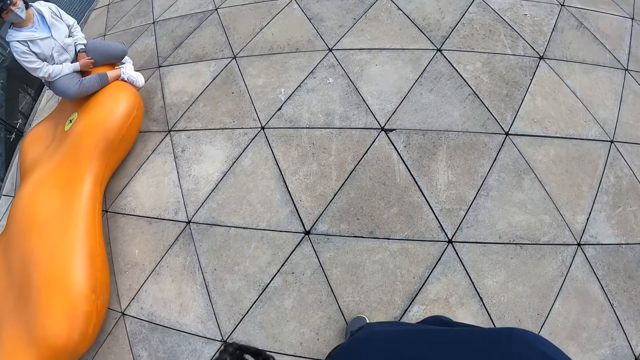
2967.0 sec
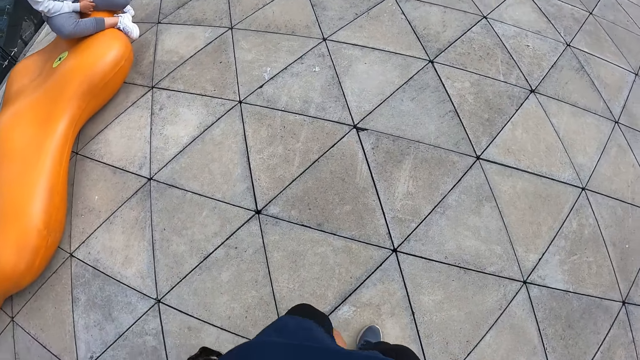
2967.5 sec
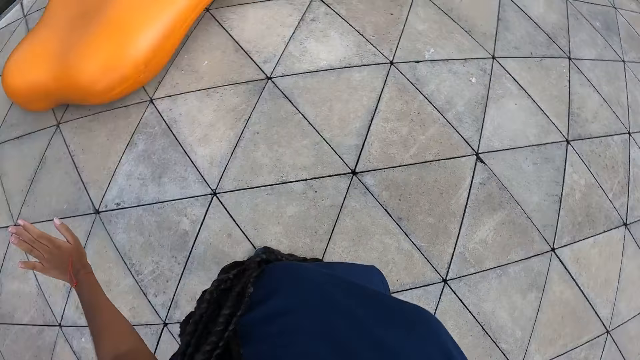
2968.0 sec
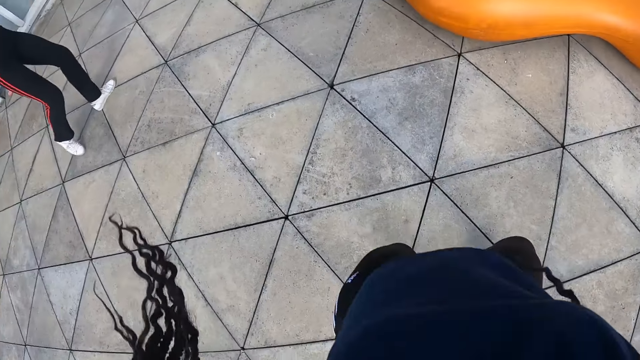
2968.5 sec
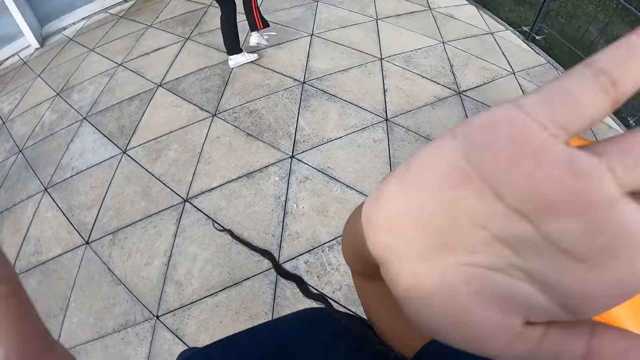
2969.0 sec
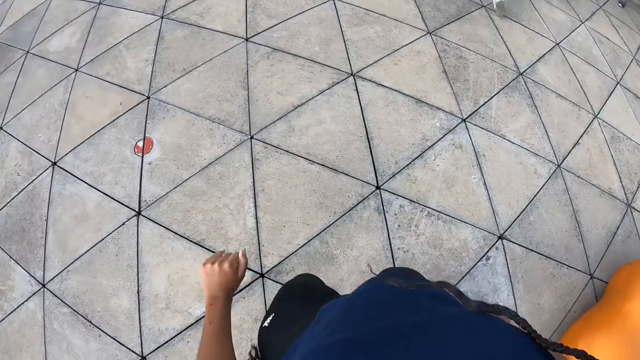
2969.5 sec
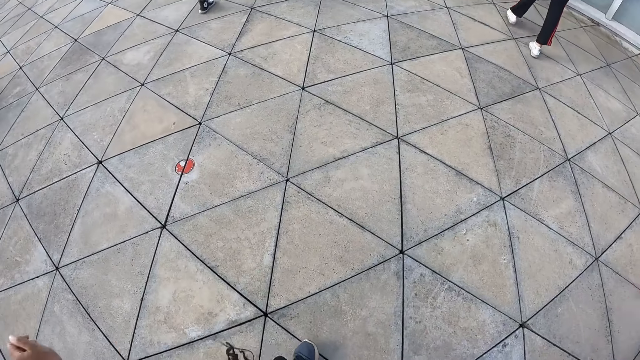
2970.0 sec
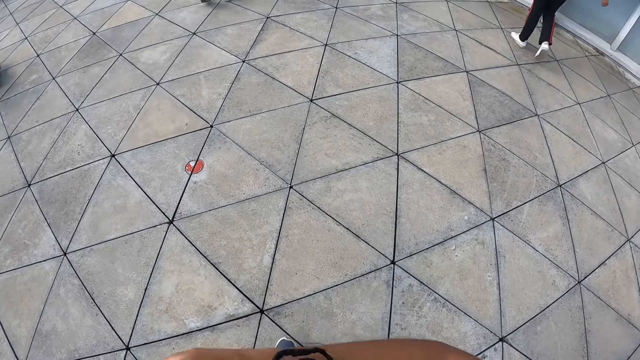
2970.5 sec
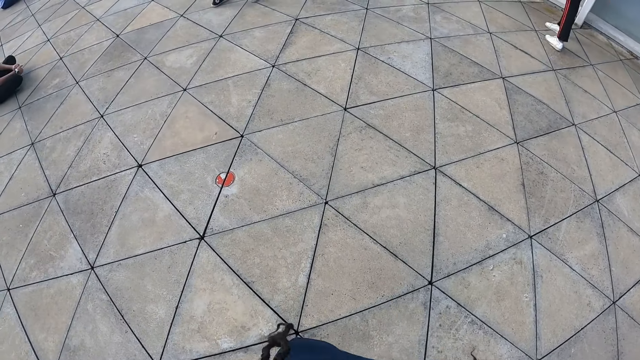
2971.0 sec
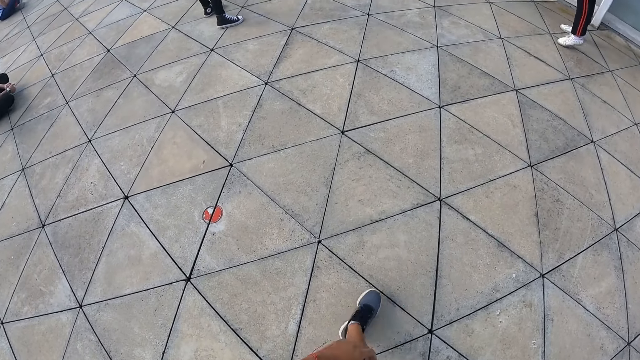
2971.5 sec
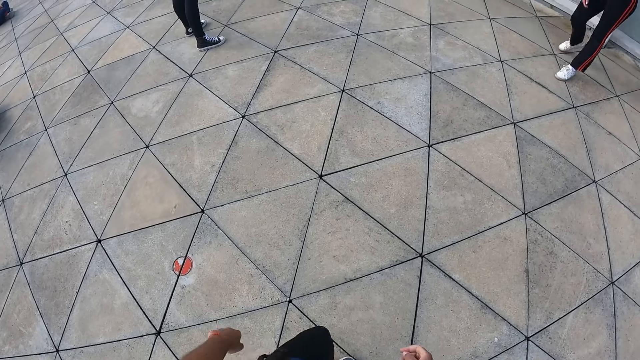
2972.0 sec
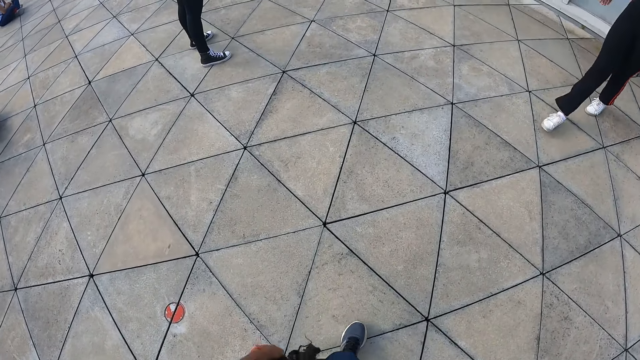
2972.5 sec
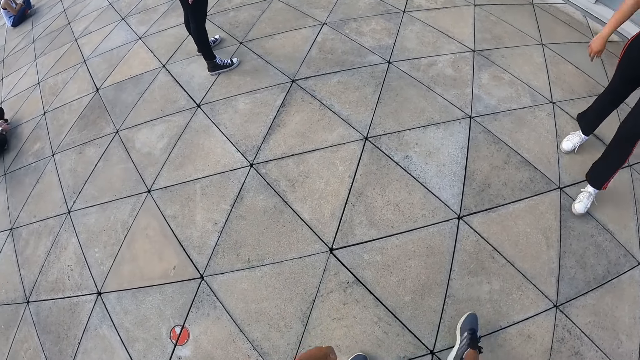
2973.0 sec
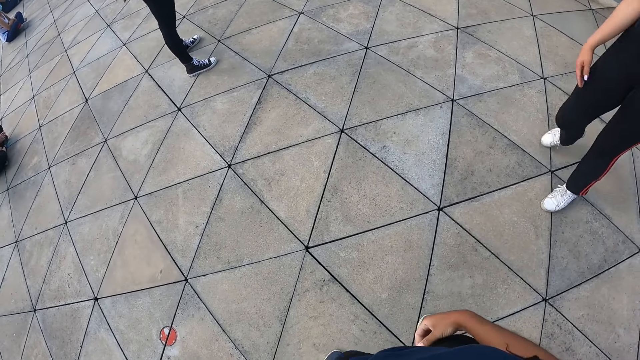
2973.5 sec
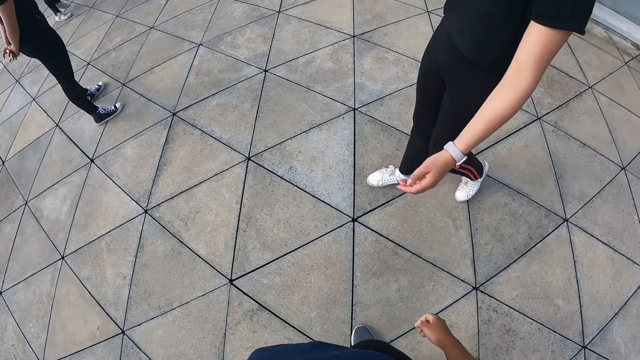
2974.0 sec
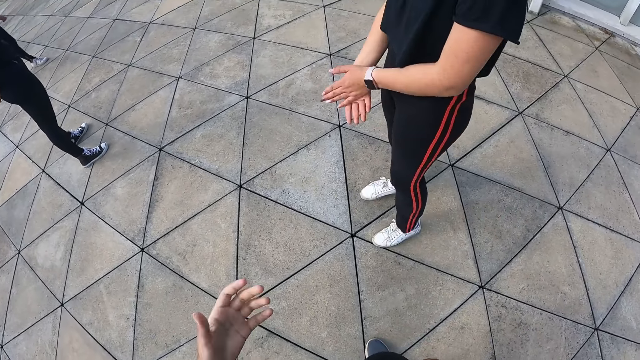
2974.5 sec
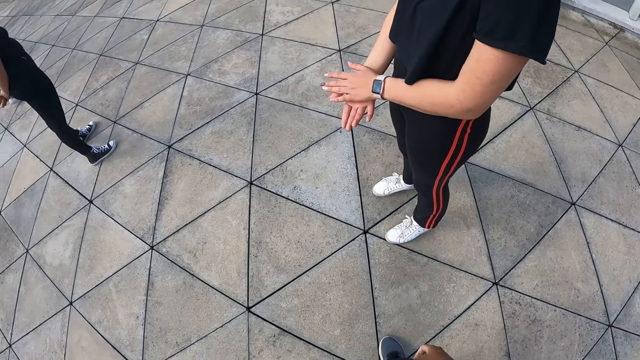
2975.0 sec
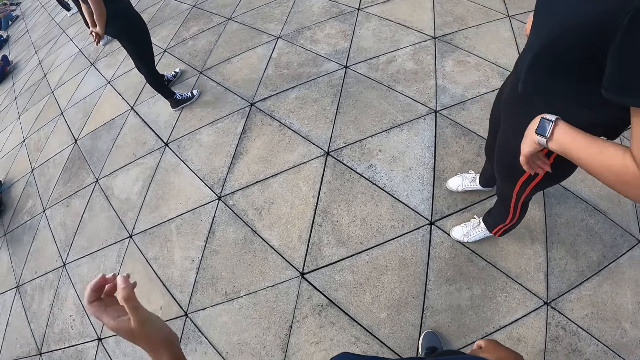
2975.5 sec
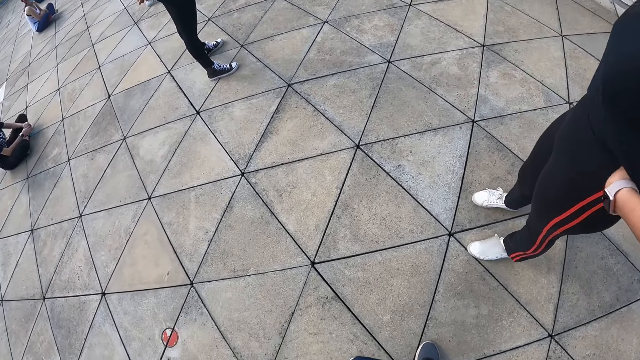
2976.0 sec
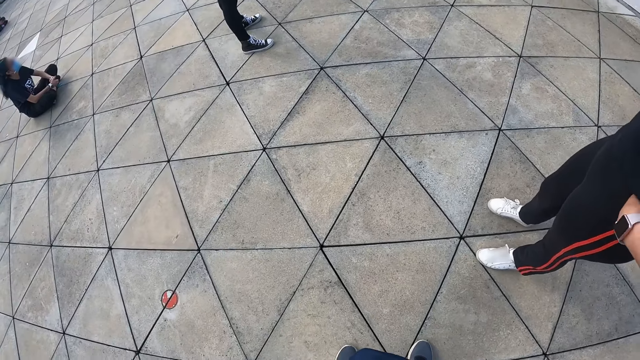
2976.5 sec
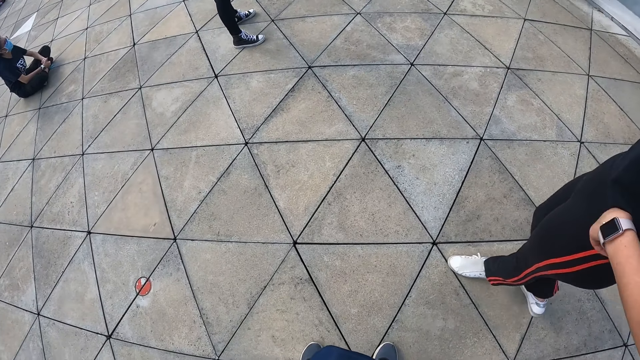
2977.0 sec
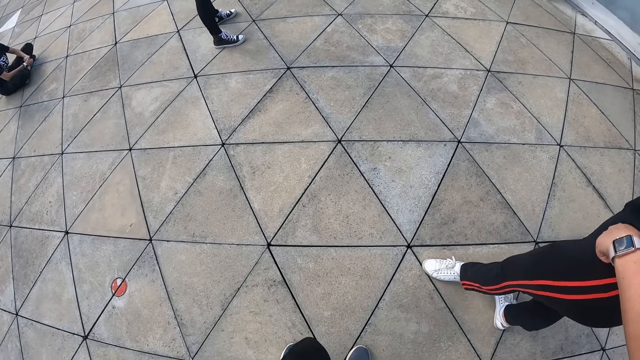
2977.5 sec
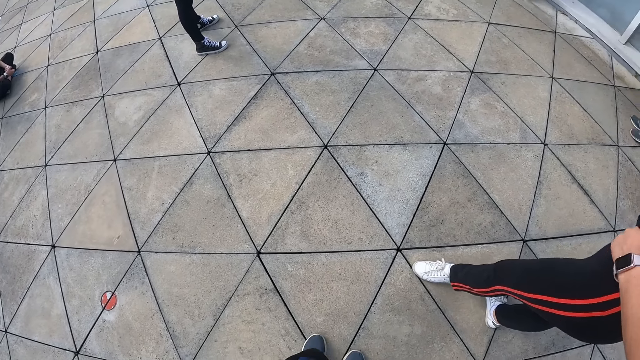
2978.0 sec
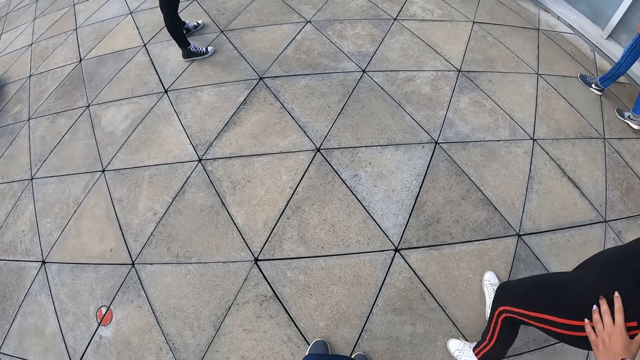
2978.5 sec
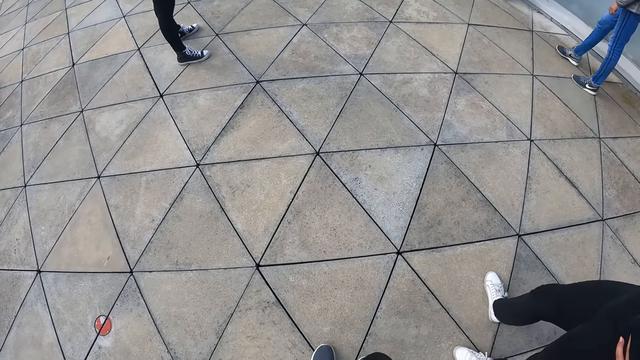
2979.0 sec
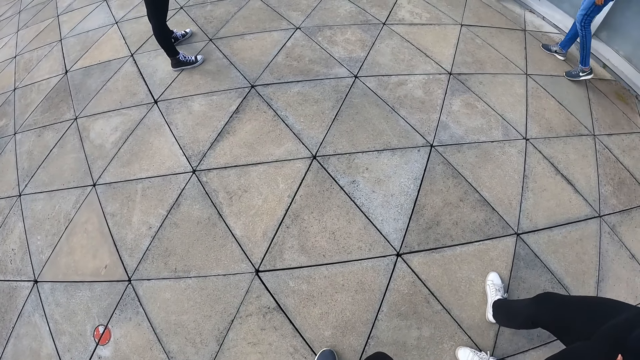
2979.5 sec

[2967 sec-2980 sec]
The camera wearer walks around on the floor. They adjust hair. They look around on the floor.

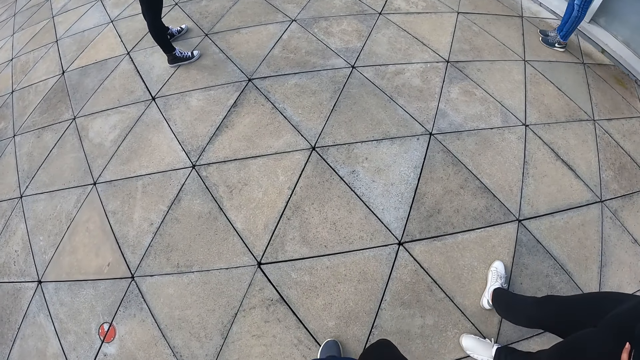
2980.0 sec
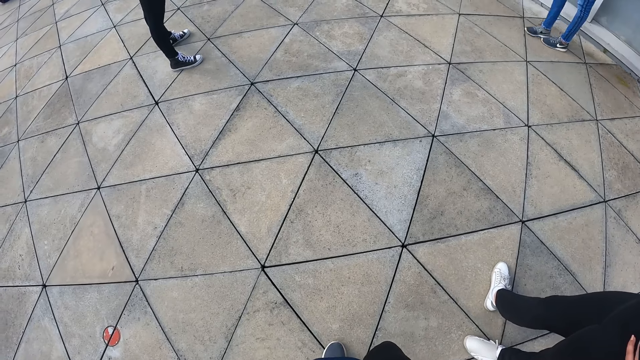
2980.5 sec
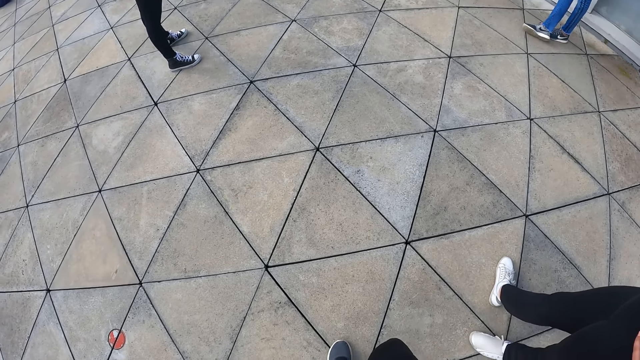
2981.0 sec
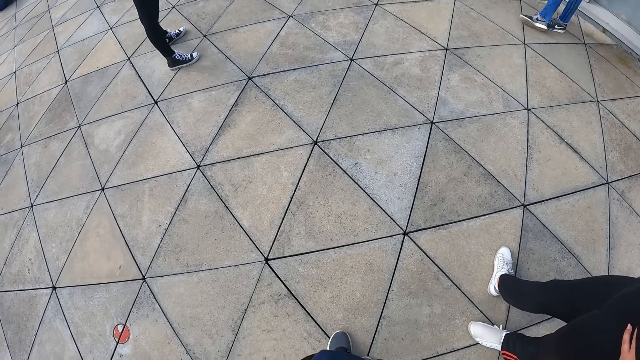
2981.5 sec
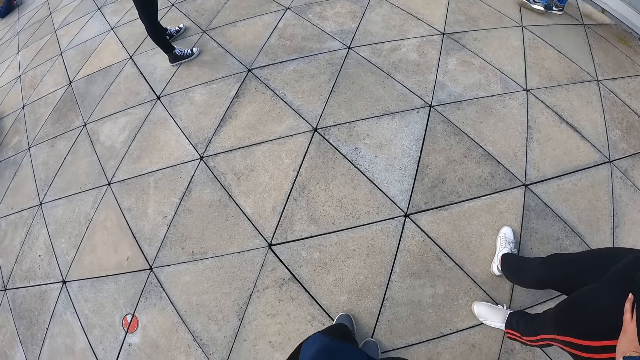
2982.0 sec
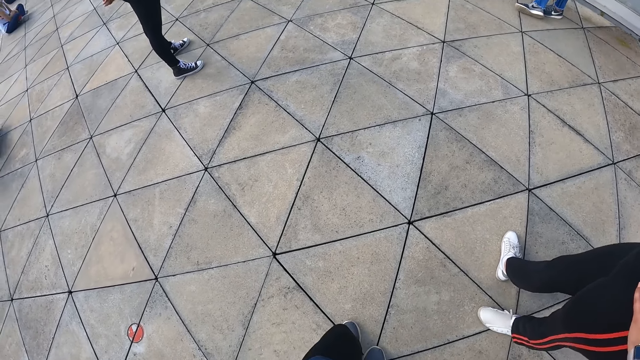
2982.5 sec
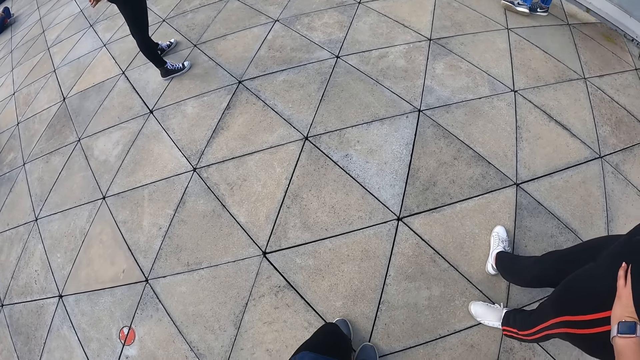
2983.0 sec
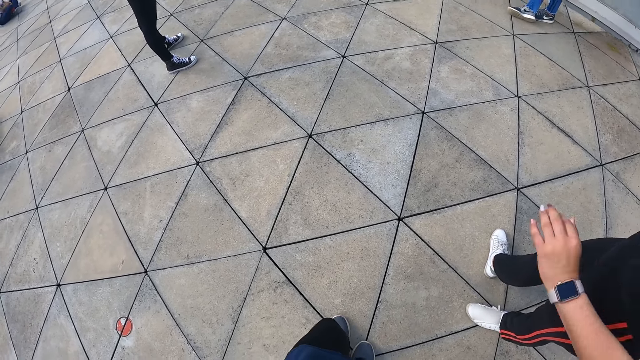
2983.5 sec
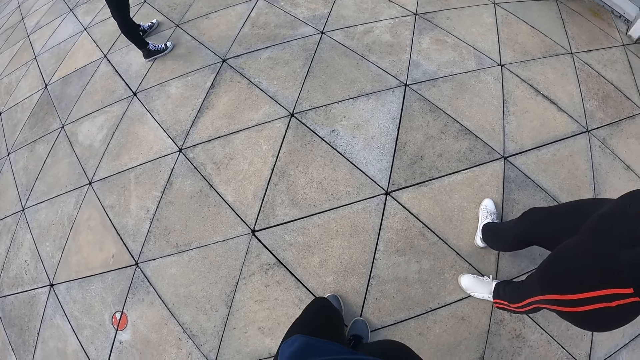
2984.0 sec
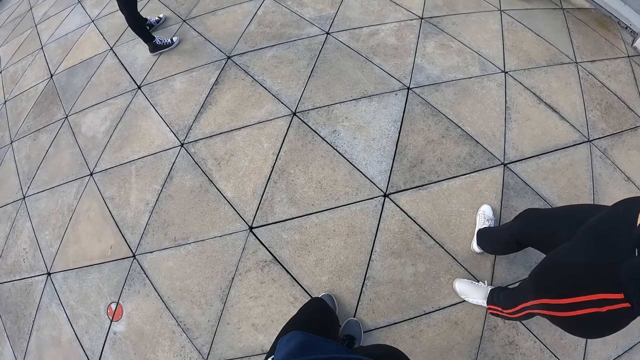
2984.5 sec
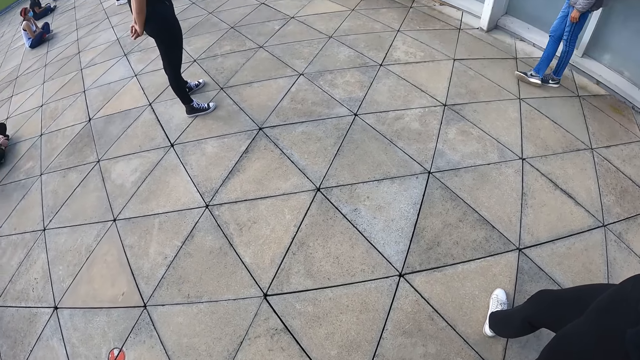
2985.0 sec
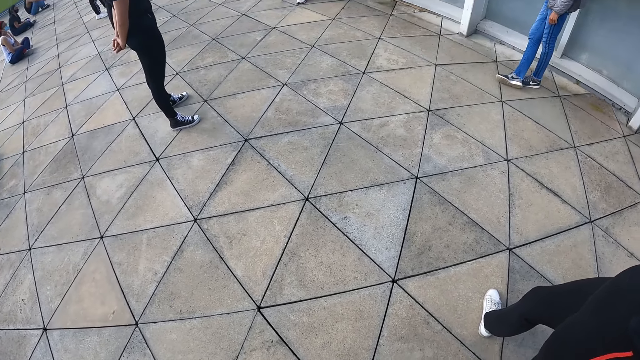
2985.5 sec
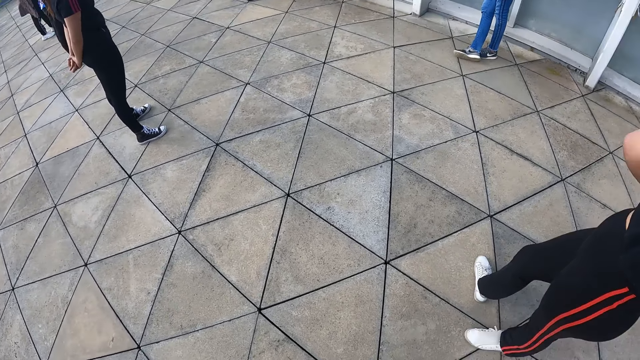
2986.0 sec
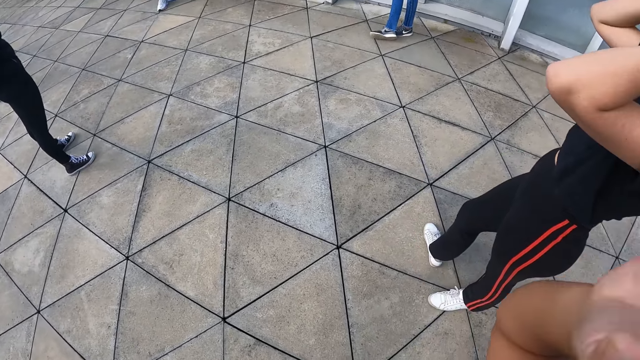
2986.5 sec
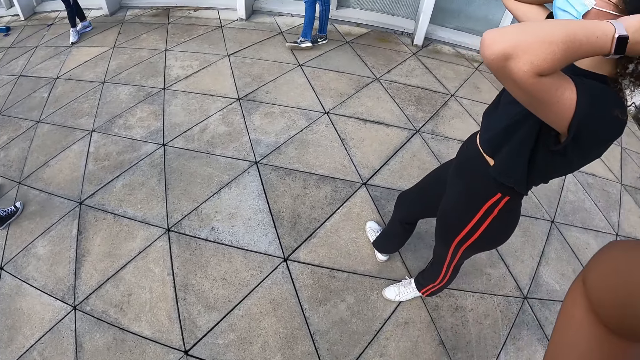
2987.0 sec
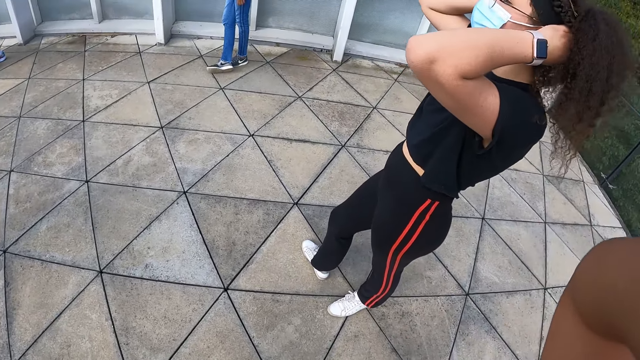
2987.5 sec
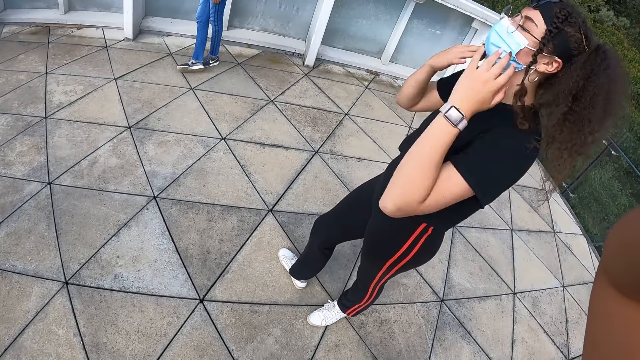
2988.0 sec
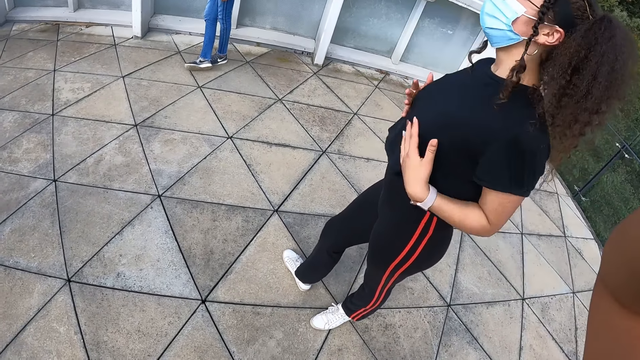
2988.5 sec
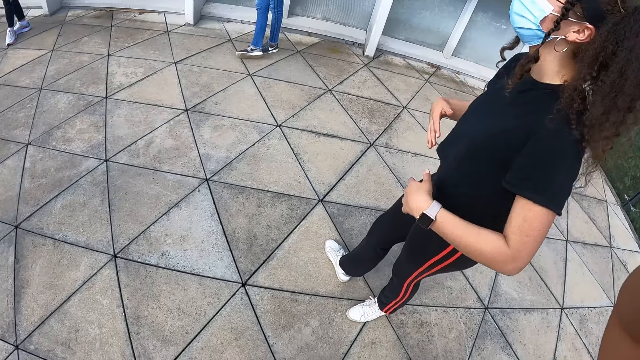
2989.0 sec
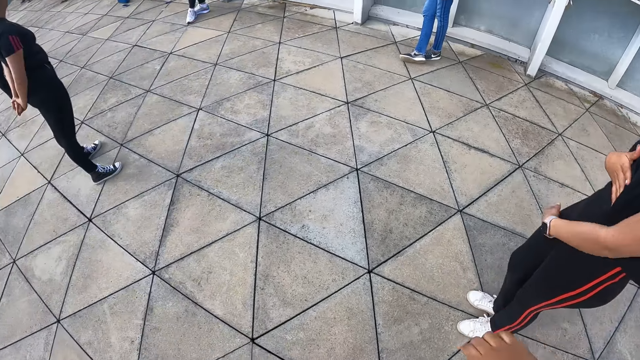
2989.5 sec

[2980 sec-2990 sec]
The camera wearer lifts a hand. She adjusts the camera with her right hand. The woman adjusts her hair with her hands.
